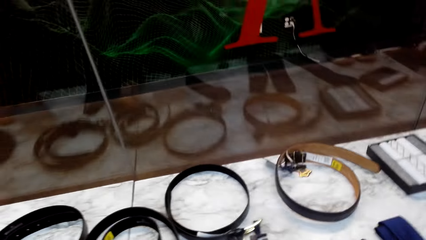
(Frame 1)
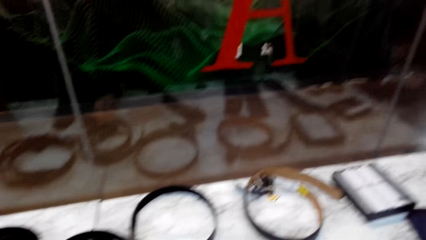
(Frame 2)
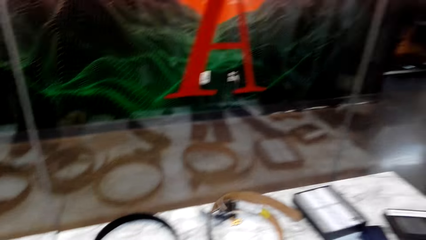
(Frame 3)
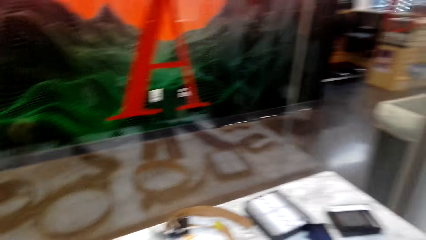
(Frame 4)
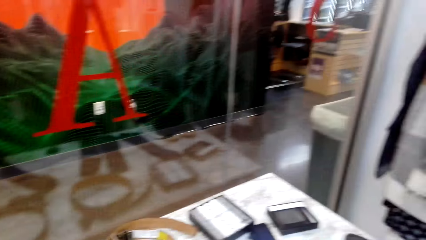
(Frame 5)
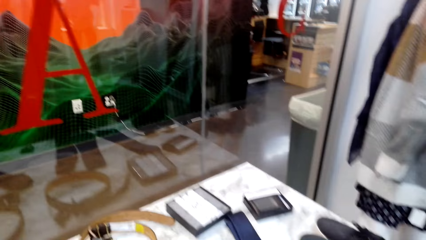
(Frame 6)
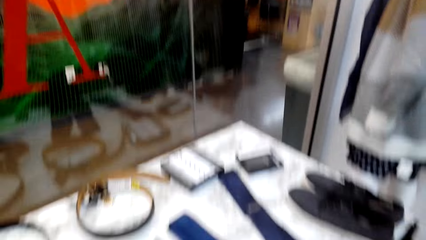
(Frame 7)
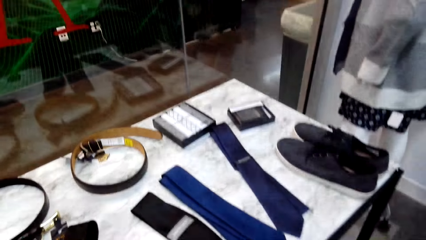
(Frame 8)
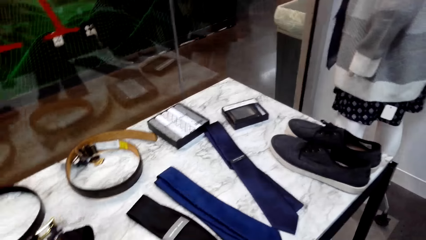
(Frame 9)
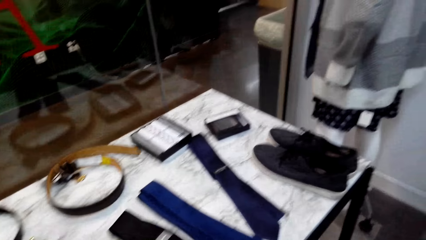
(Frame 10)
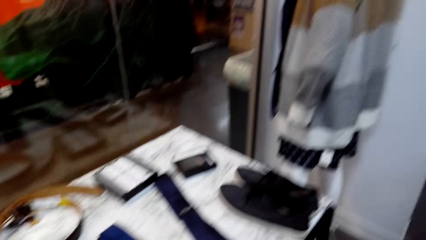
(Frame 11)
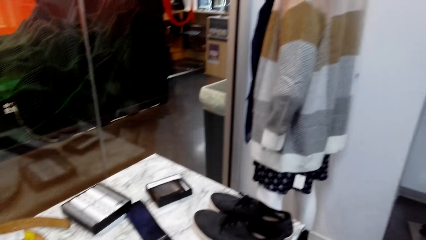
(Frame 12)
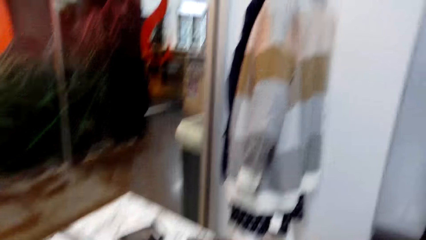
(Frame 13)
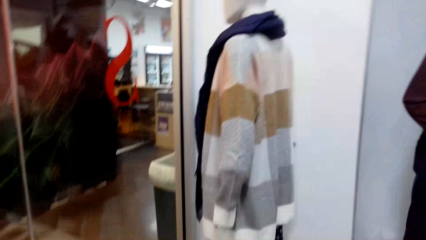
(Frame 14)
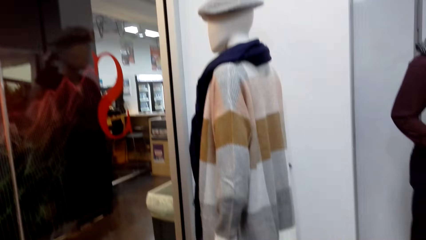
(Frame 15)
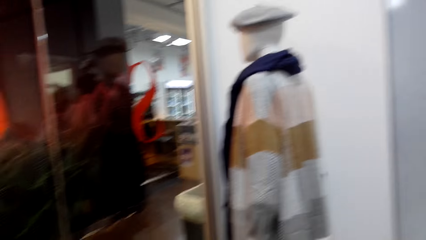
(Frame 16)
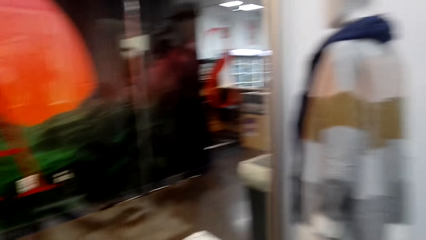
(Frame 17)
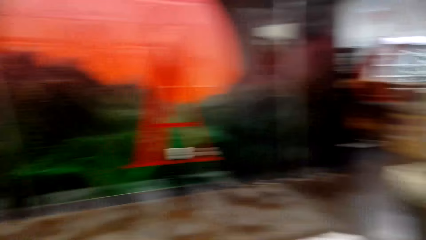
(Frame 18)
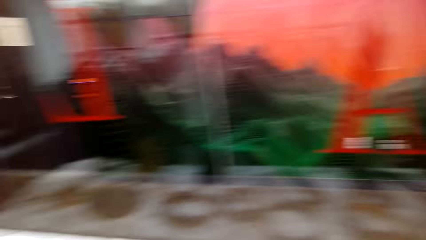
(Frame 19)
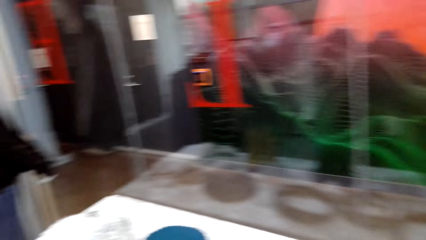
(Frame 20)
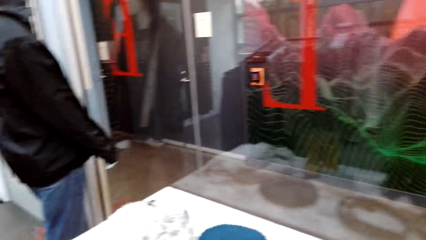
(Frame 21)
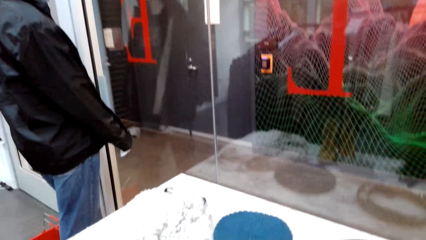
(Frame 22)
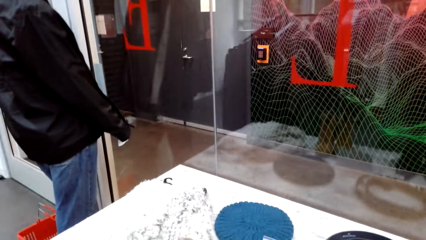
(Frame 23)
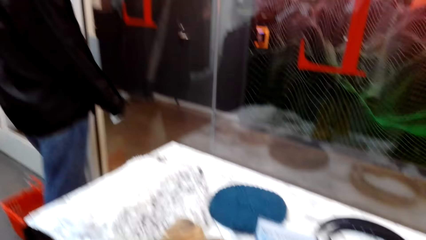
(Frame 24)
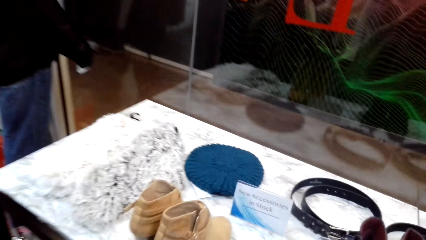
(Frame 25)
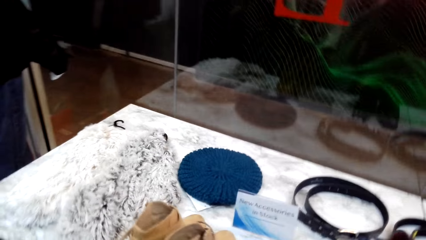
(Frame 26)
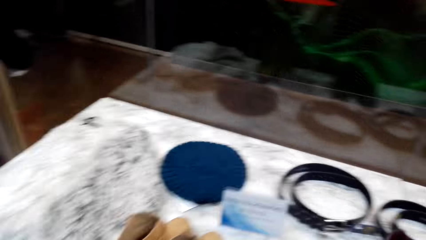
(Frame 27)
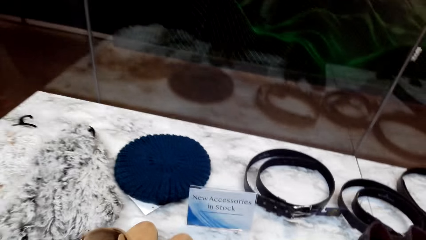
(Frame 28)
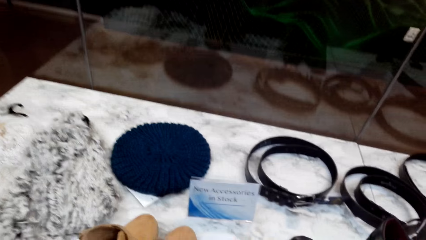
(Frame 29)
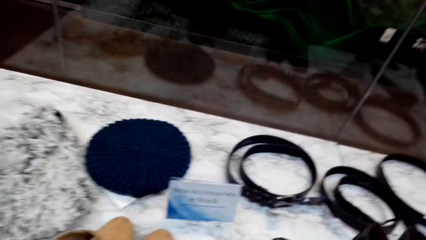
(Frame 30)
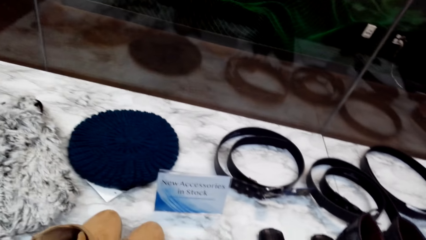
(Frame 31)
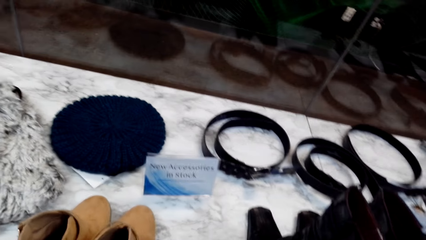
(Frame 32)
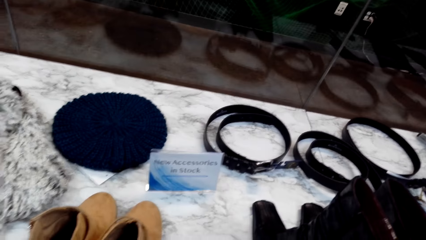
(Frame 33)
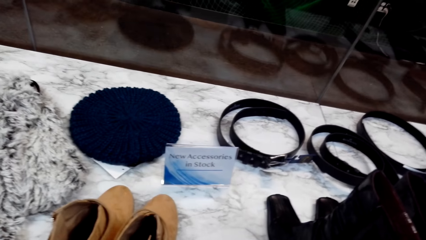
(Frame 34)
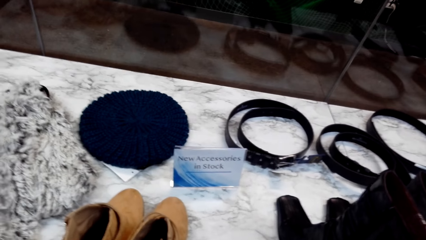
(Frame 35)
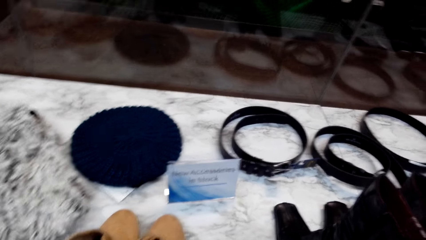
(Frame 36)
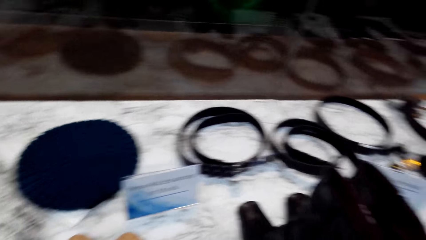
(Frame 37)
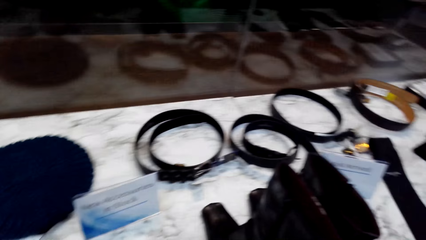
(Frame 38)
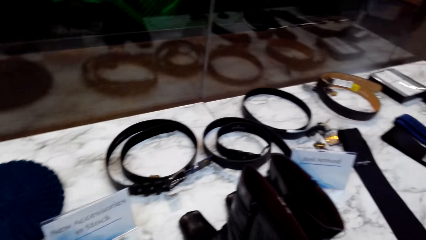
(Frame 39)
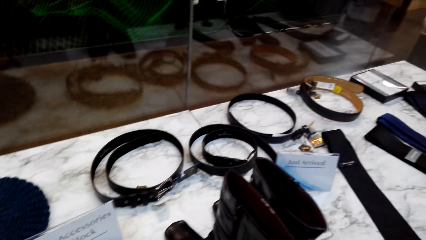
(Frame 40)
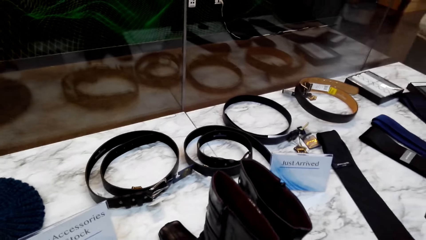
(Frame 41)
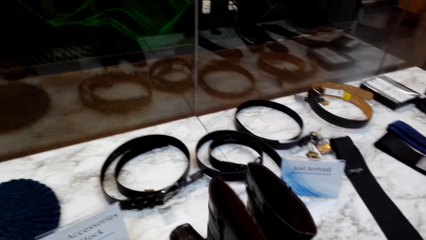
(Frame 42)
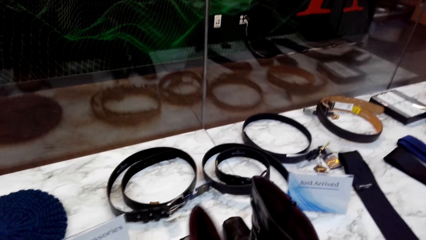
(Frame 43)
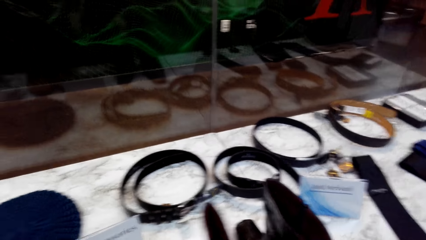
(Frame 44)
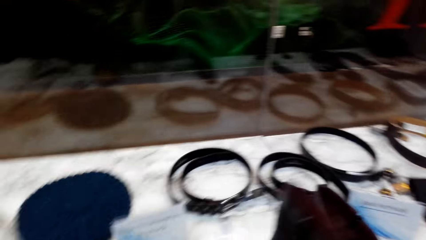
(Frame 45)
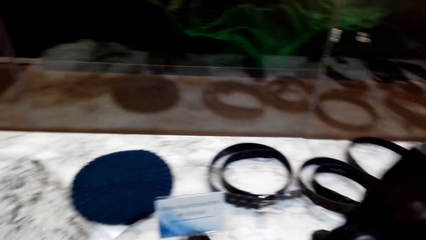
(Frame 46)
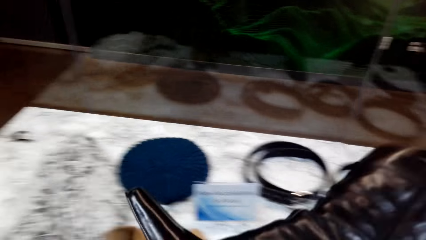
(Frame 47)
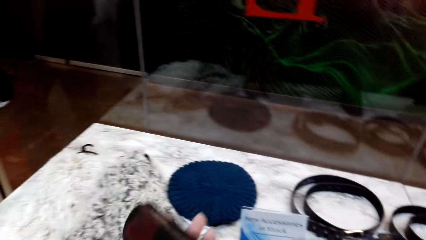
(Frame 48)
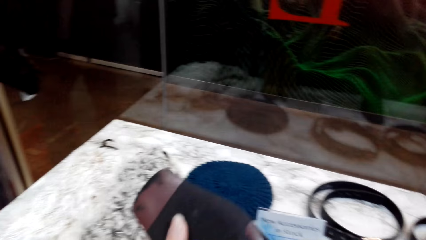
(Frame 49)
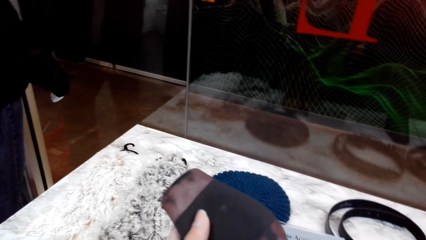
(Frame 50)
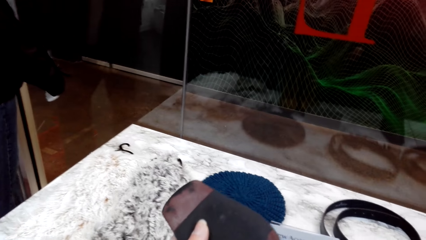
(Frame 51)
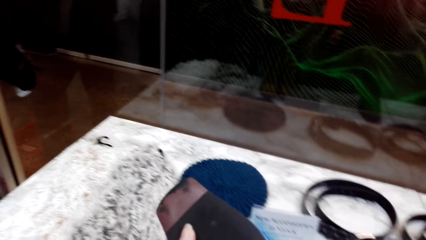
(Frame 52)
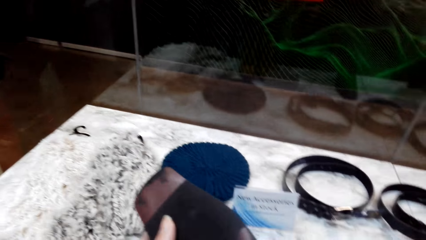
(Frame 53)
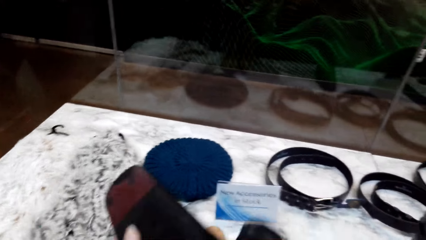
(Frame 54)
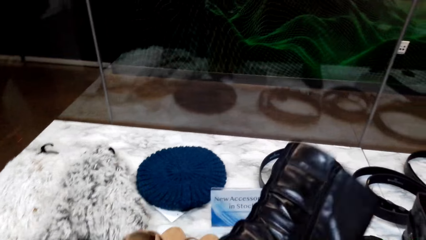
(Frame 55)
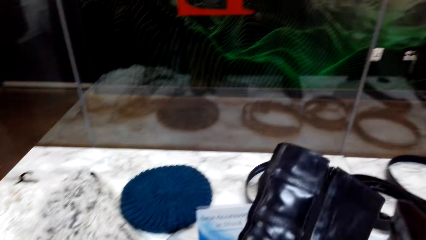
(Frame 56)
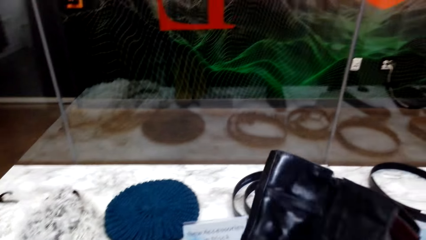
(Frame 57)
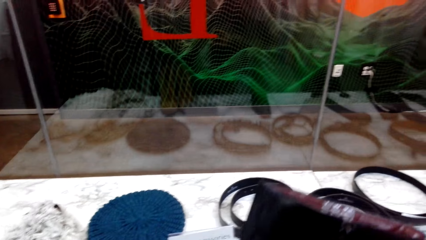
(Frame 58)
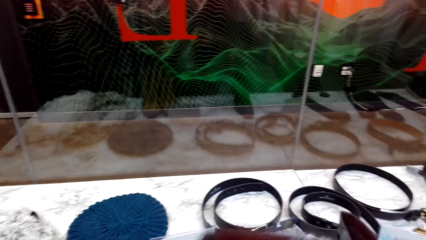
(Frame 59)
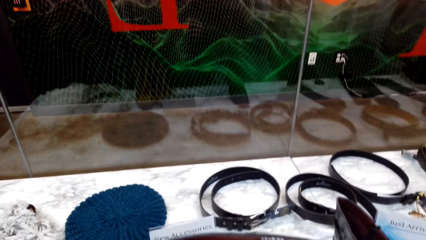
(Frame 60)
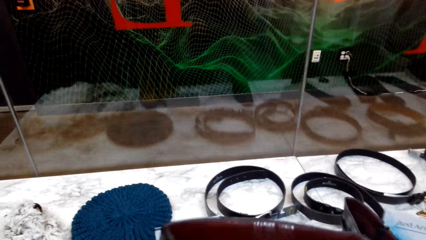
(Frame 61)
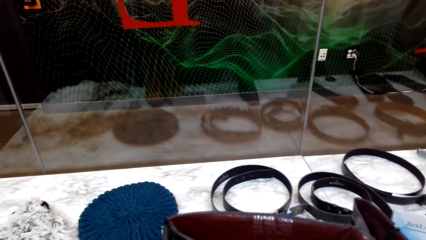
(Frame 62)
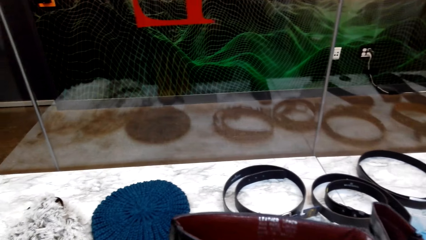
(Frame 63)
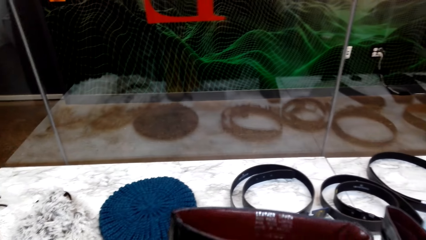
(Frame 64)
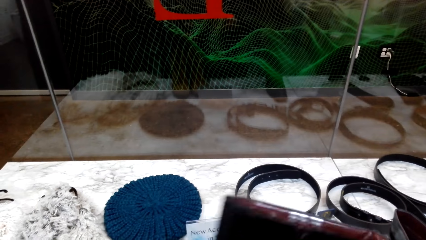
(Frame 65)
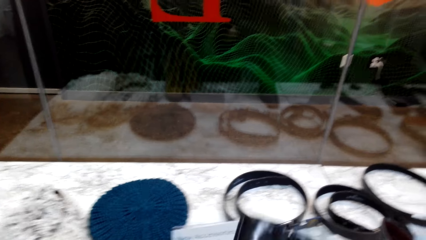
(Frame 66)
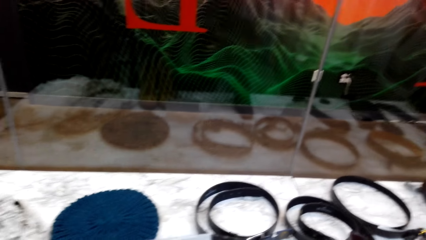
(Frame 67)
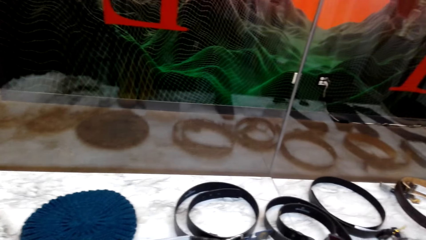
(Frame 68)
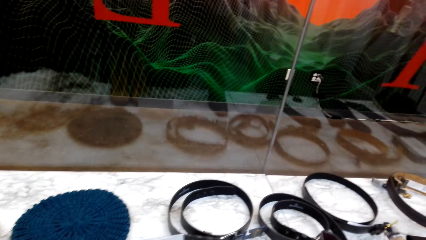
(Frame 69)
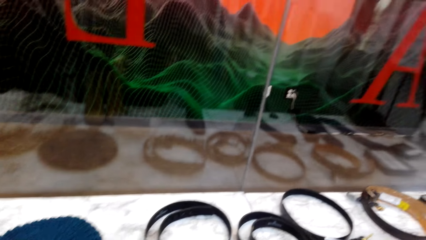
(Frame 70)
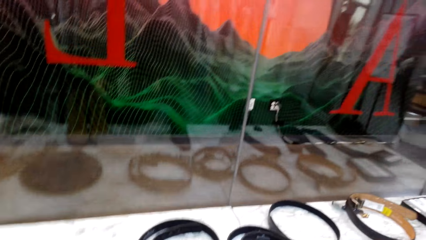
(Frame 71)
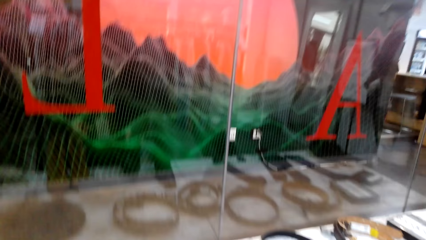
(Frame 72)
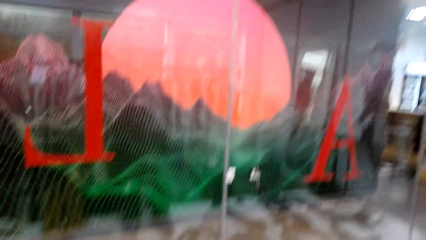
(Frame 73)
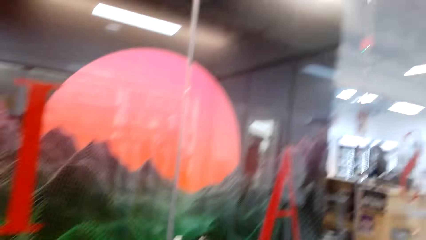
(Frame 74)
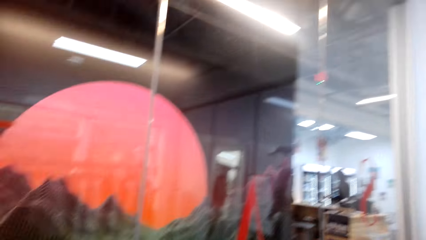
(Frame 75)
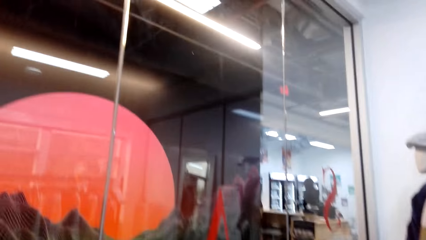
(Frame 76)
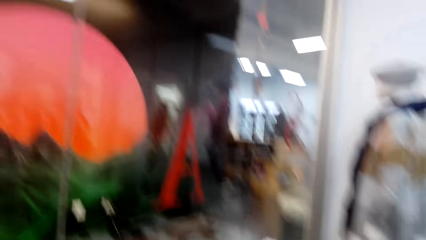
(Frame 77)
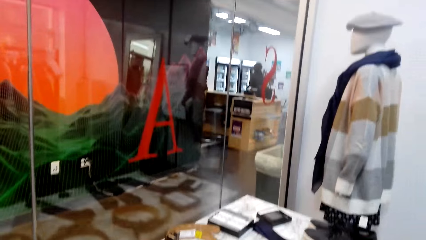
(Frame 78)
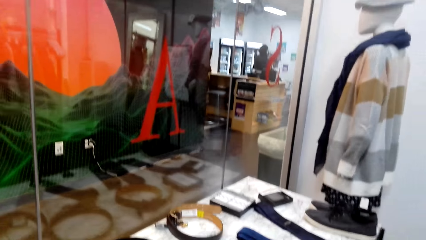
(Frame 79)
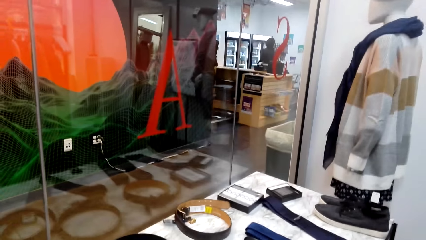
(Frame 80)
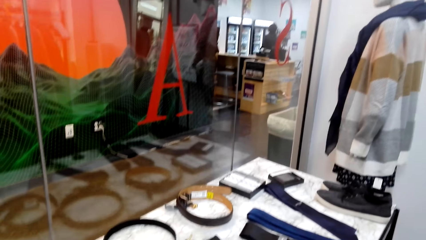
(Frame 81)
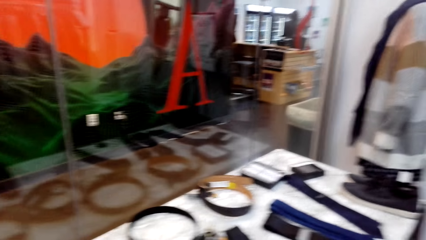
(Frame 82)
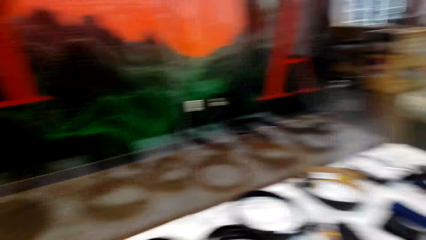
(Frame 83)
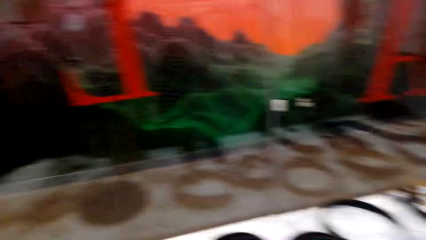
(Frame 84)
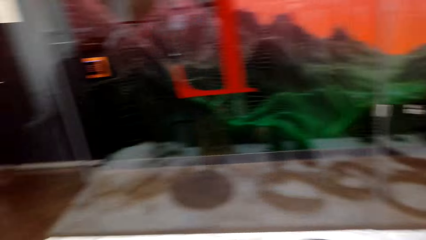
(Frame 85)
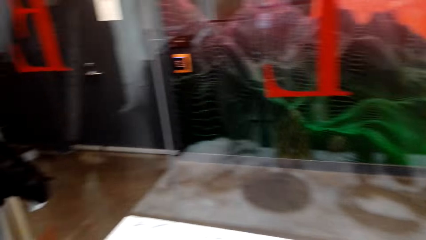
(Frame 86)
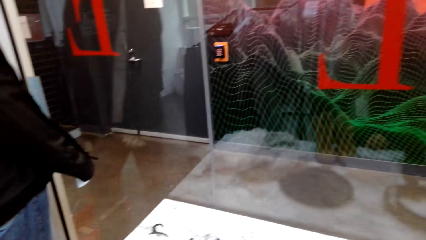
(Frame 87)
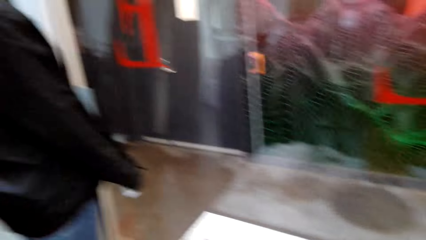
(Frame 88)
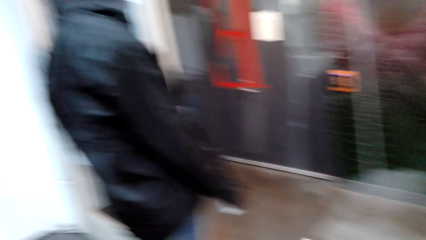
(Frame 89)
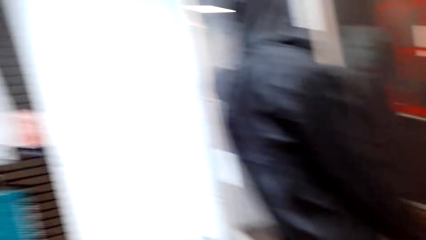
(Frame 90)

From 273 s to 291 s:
The camera wearer moves. They hold shoe boots. They pick up a shoe. They look at the shoe. They look at the accessories. They look right.
